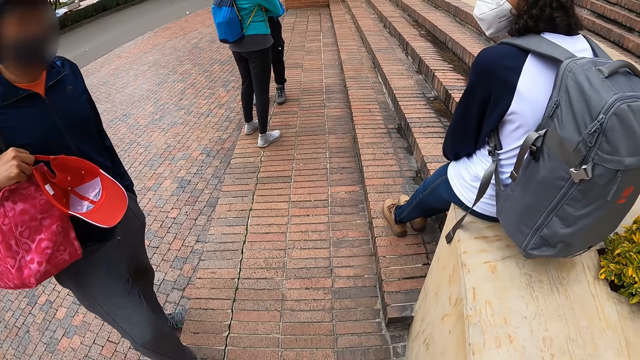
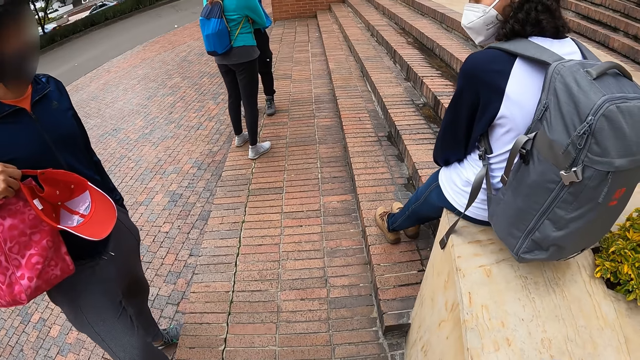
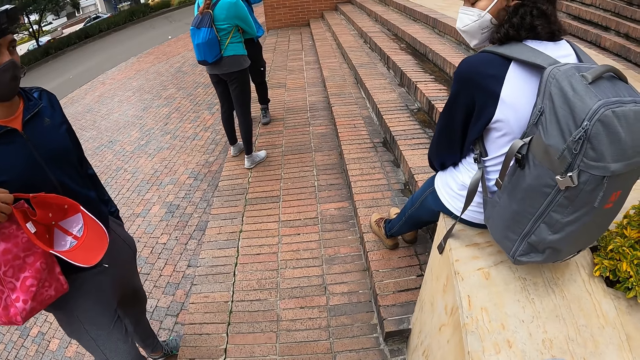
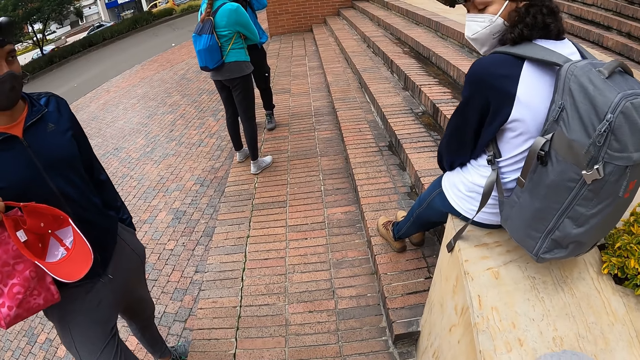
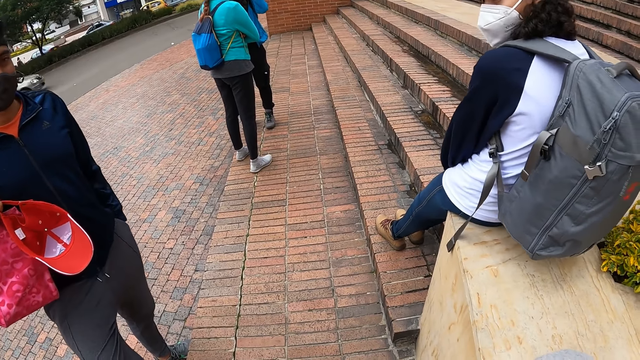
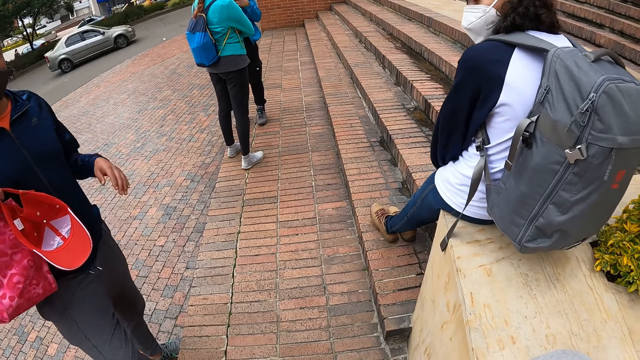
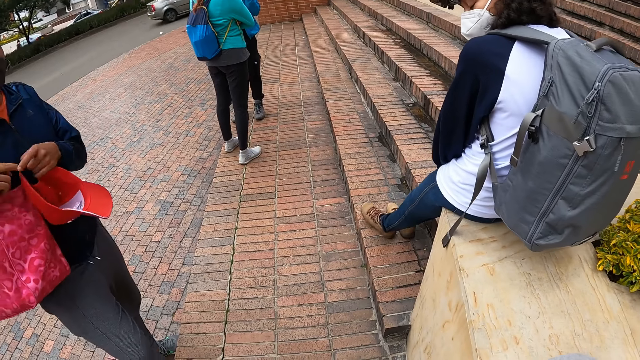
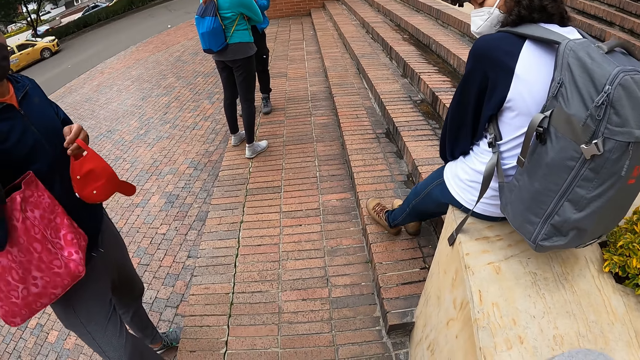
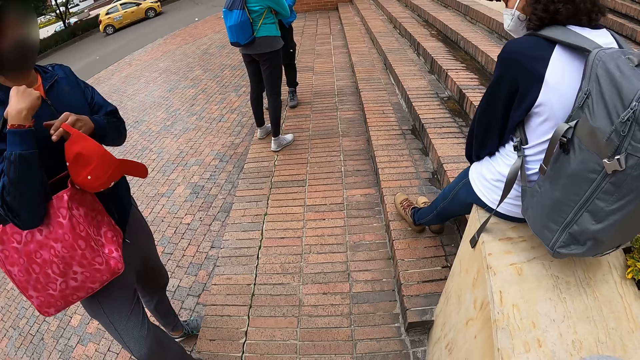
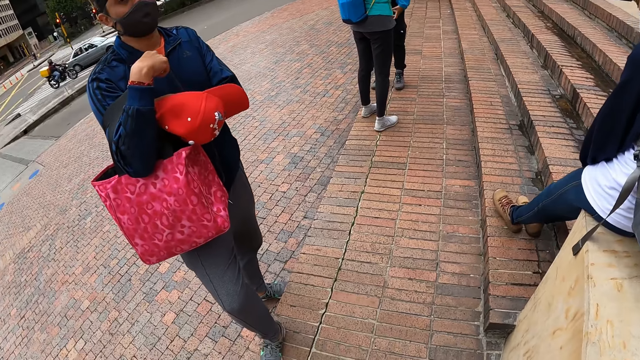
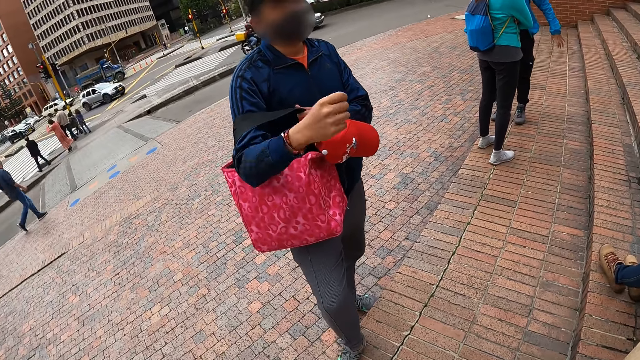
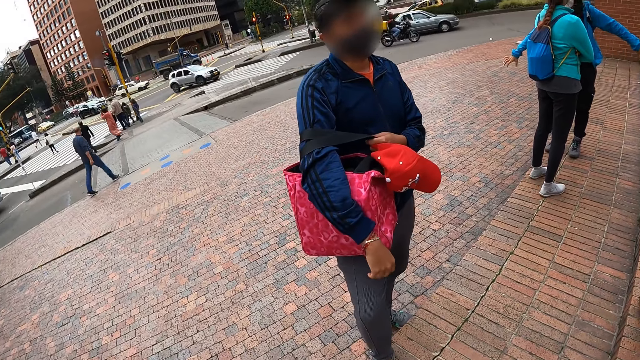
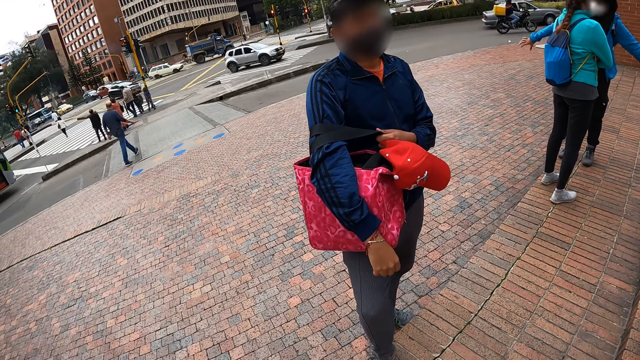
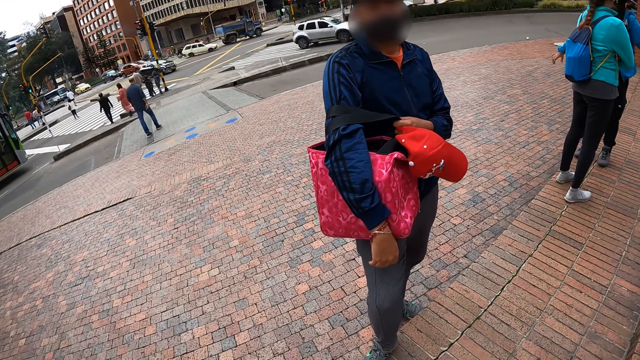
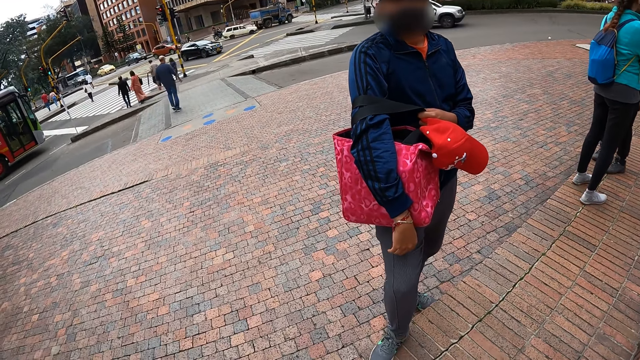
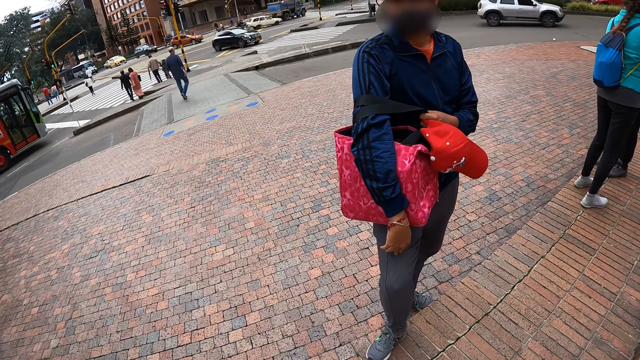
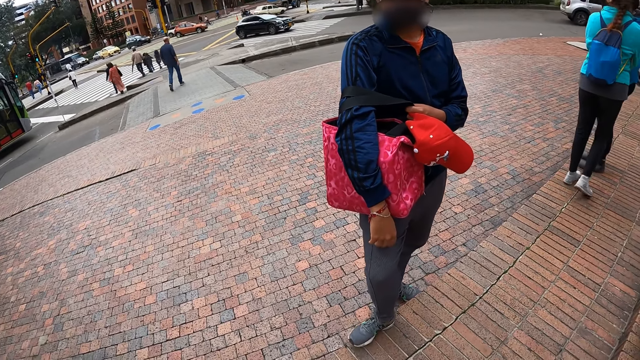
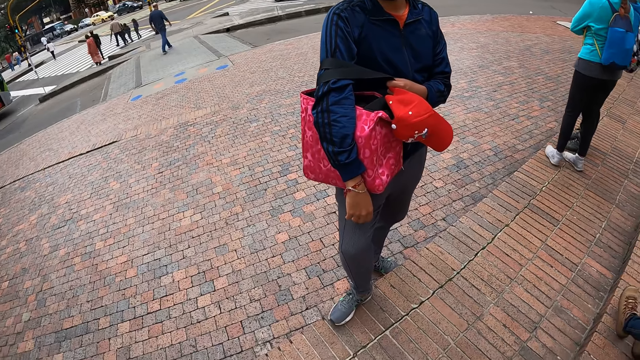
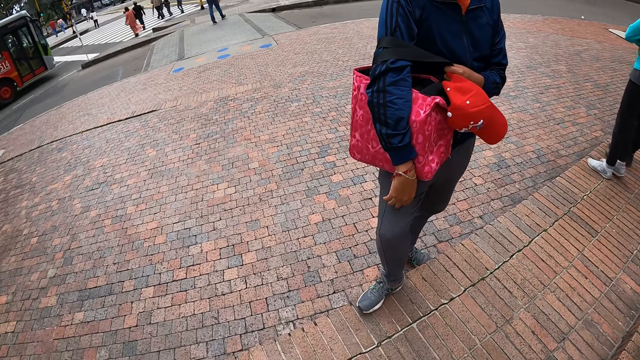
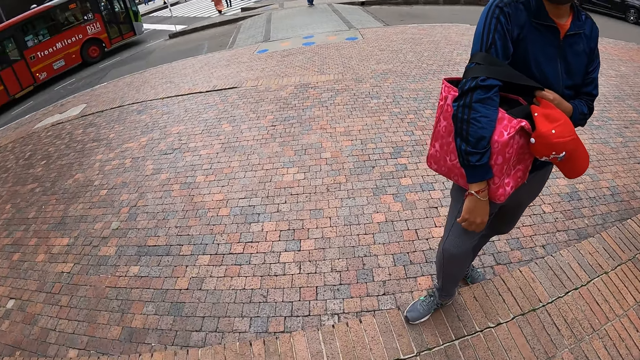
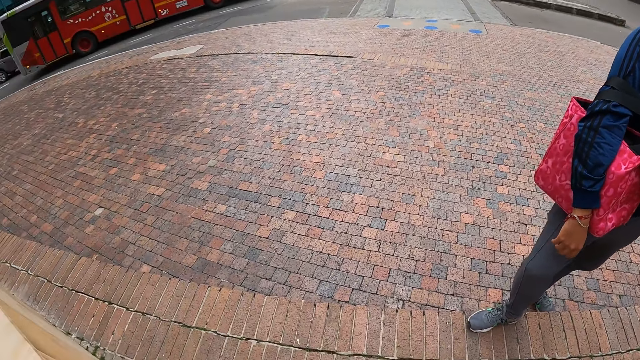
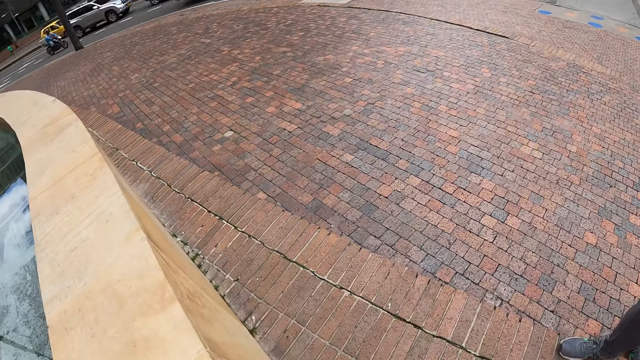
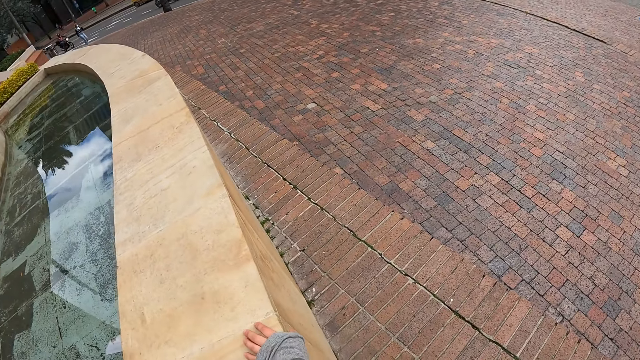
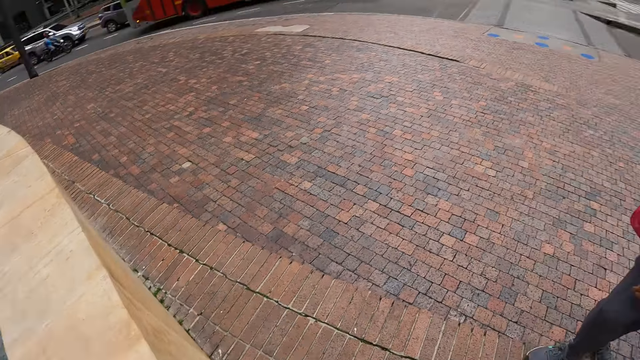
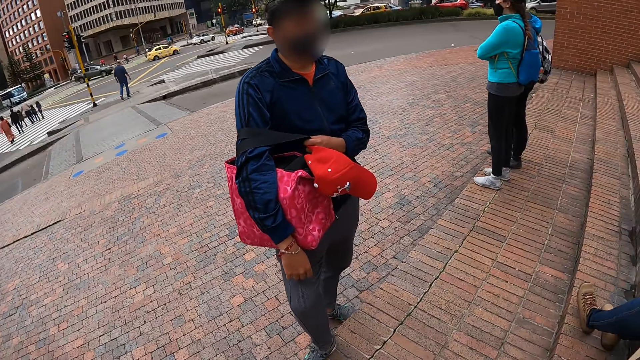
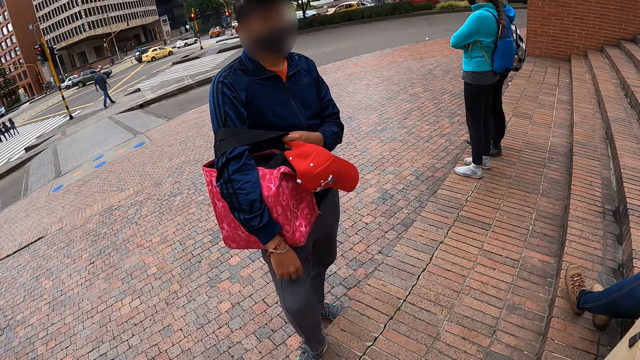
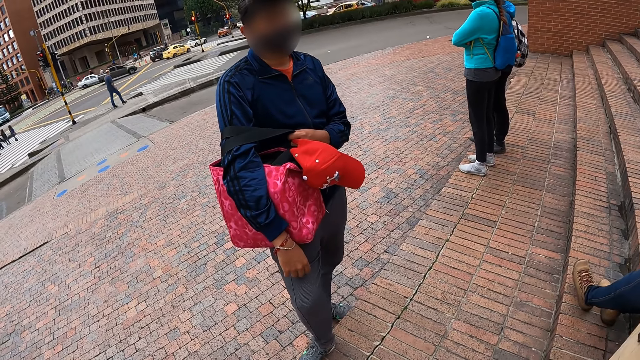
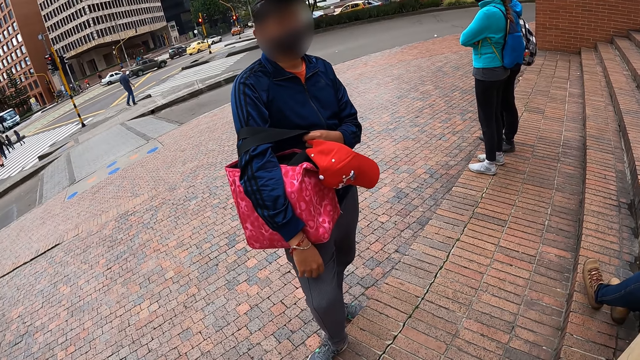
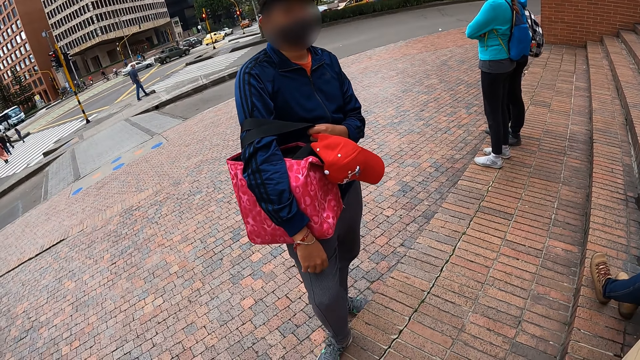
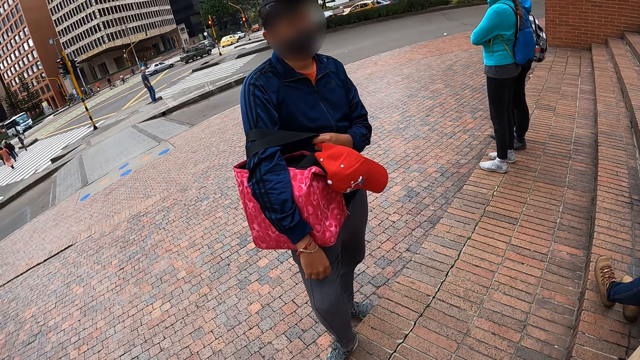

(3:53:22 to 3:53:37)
The man holds a cap with his left hand. The camera wearer looks around.

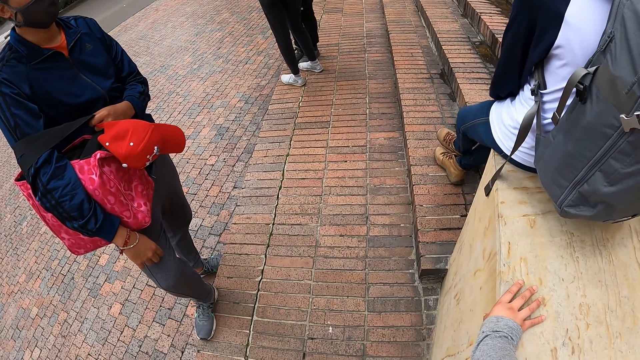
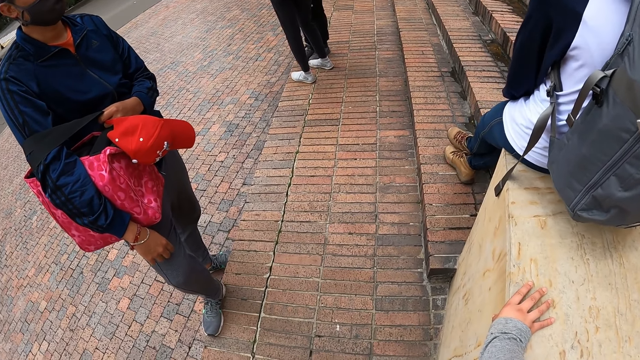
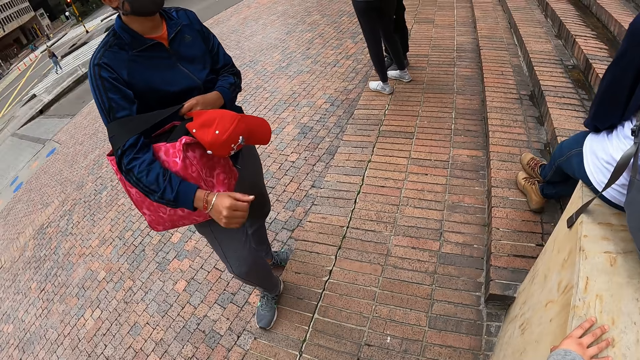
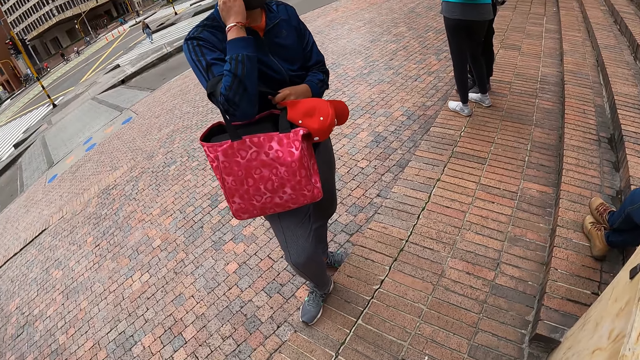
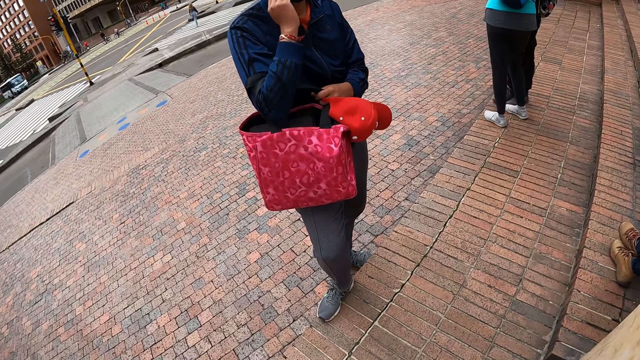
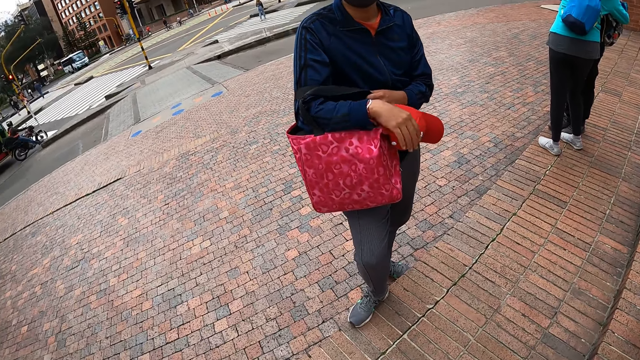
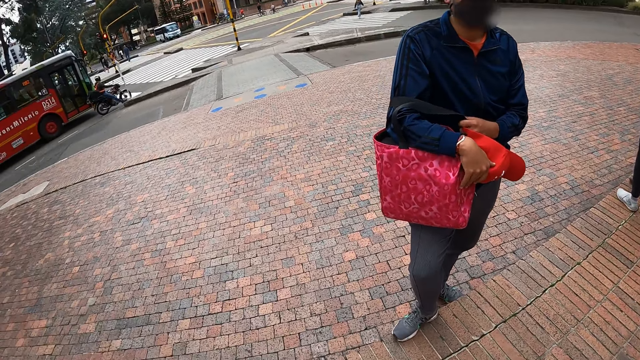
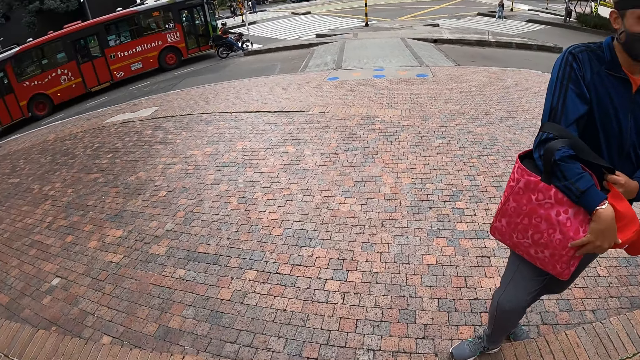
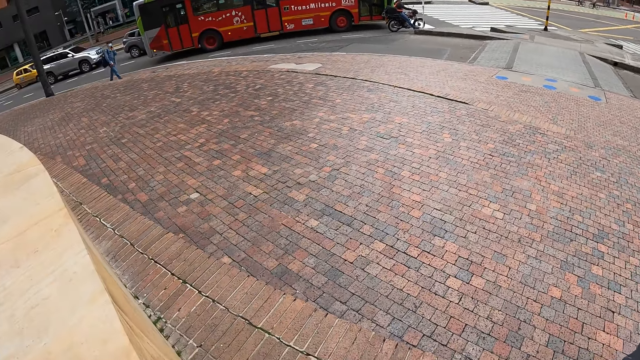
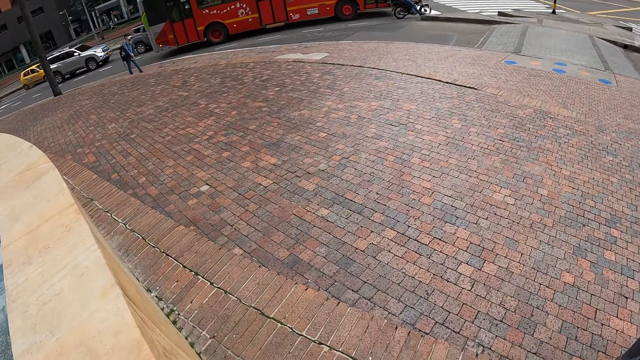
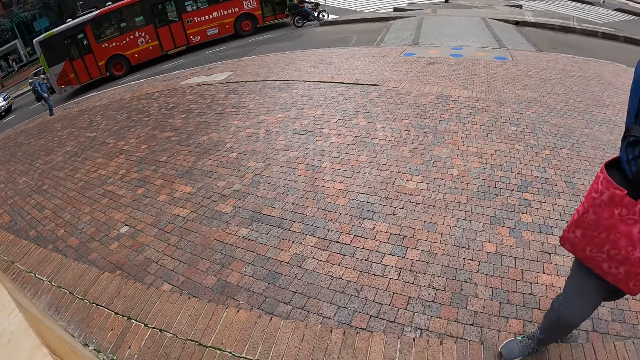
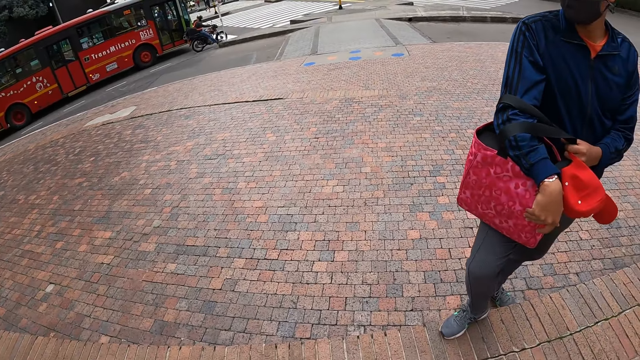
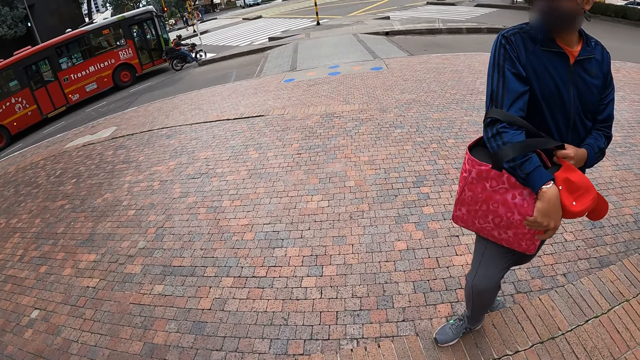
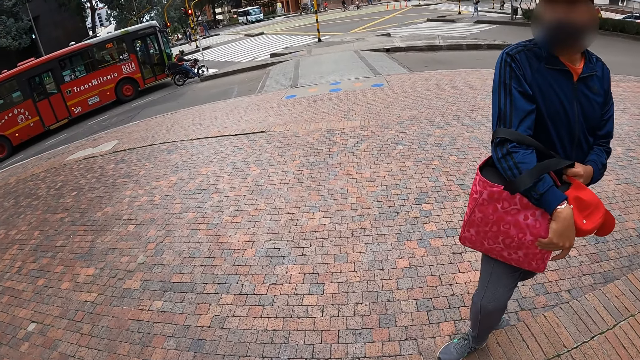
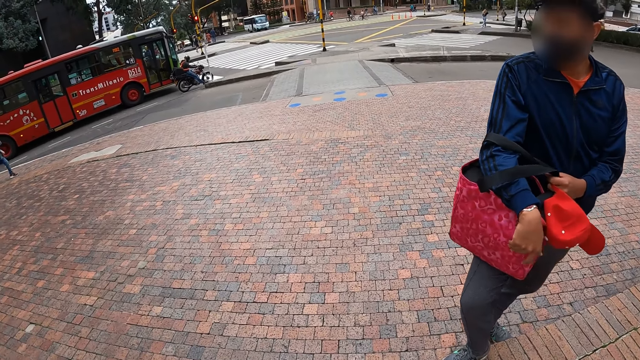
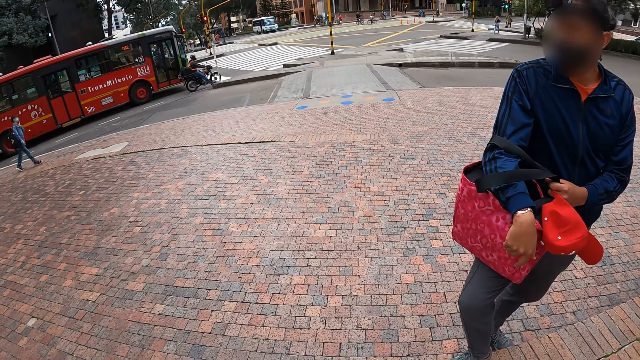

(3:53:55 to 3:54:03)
The man adjusts his facemask with his right hand. The camera wearer looks around.
